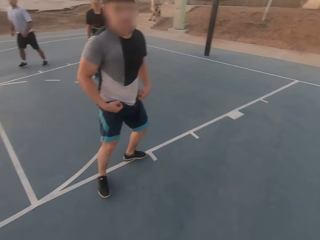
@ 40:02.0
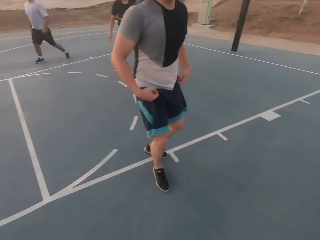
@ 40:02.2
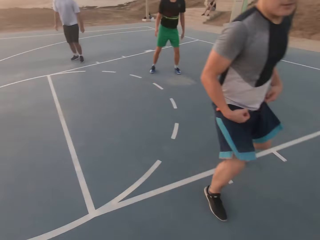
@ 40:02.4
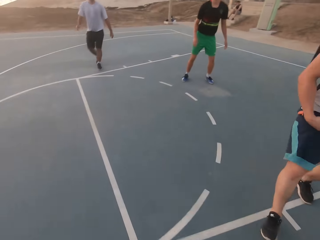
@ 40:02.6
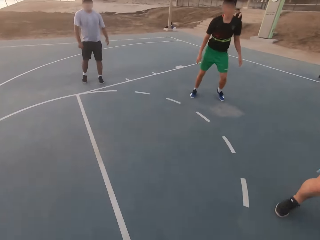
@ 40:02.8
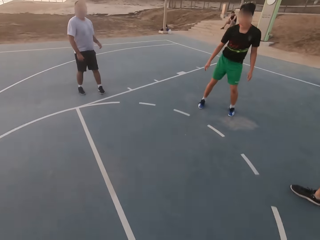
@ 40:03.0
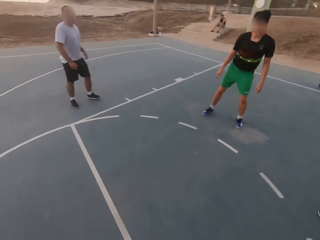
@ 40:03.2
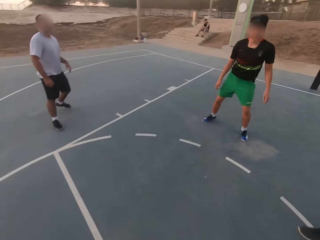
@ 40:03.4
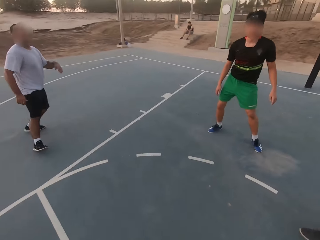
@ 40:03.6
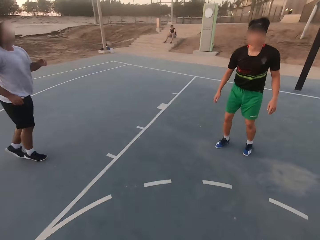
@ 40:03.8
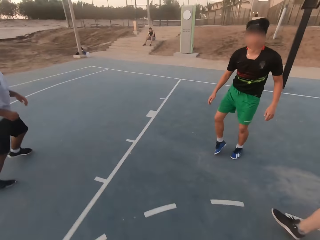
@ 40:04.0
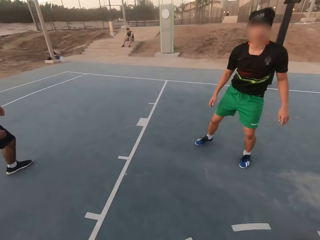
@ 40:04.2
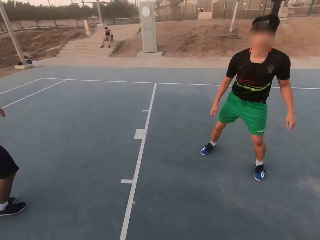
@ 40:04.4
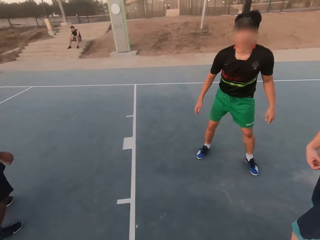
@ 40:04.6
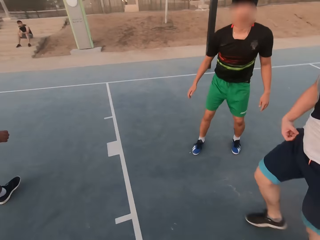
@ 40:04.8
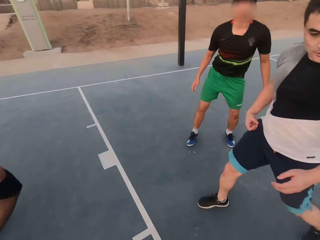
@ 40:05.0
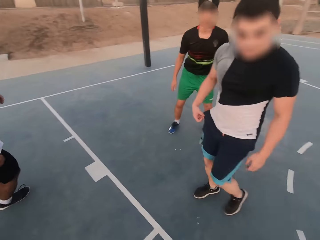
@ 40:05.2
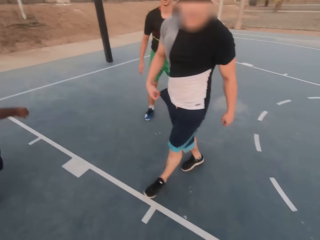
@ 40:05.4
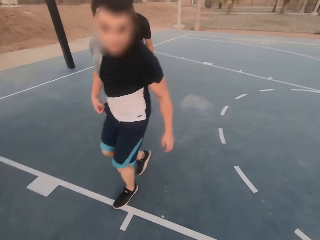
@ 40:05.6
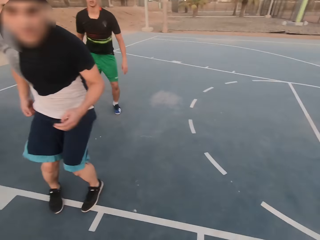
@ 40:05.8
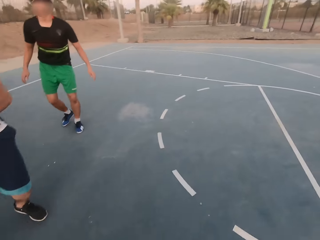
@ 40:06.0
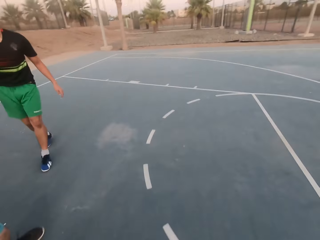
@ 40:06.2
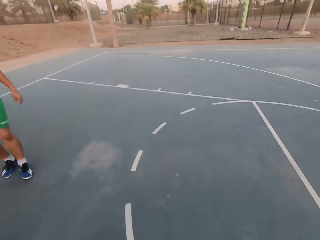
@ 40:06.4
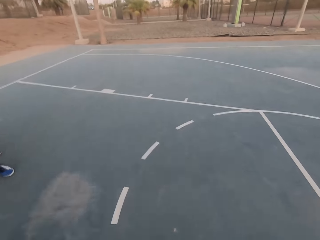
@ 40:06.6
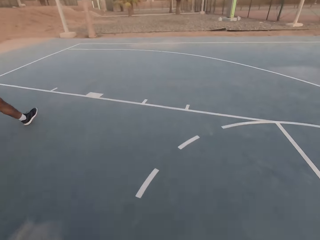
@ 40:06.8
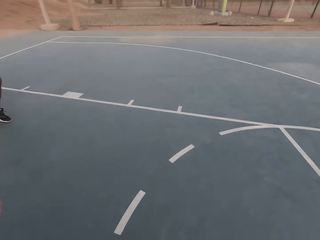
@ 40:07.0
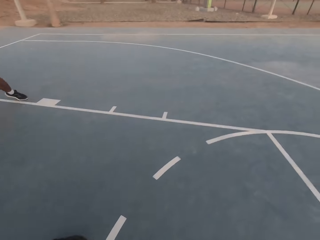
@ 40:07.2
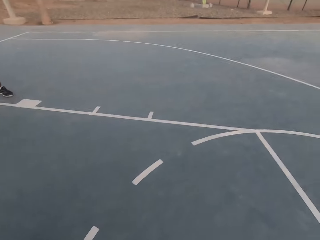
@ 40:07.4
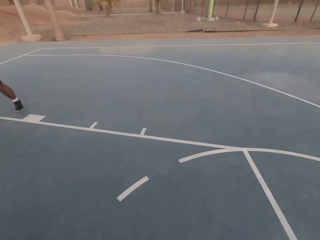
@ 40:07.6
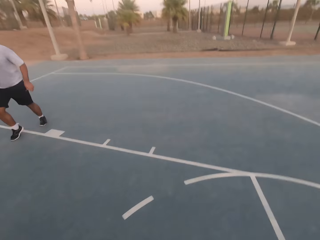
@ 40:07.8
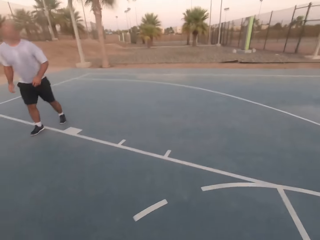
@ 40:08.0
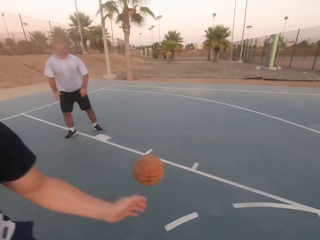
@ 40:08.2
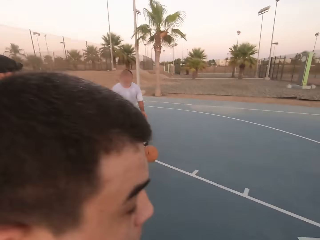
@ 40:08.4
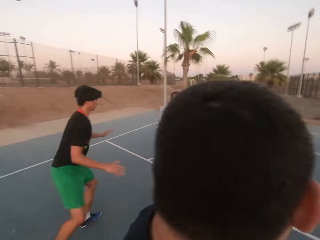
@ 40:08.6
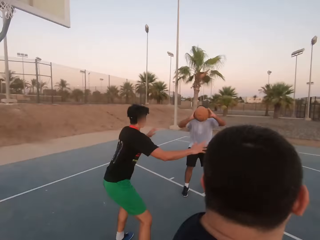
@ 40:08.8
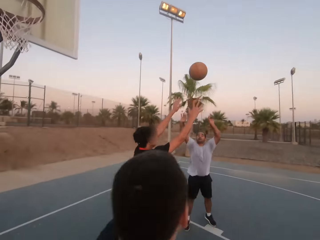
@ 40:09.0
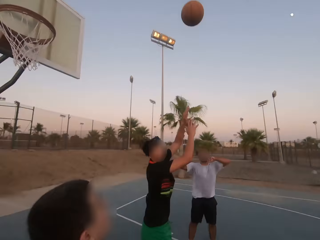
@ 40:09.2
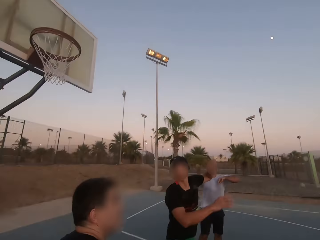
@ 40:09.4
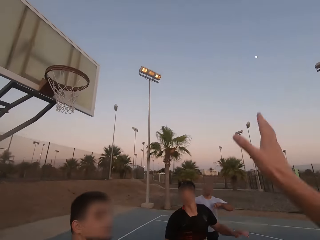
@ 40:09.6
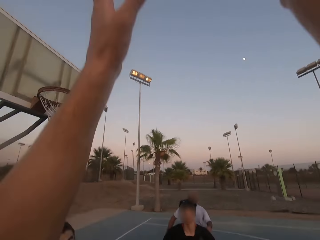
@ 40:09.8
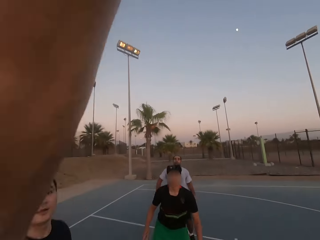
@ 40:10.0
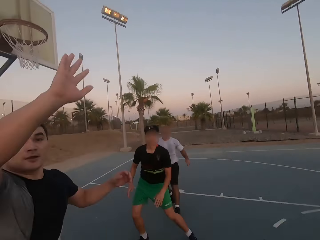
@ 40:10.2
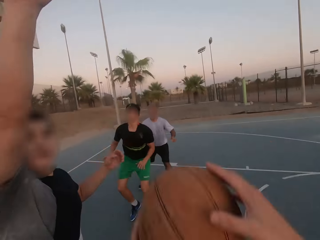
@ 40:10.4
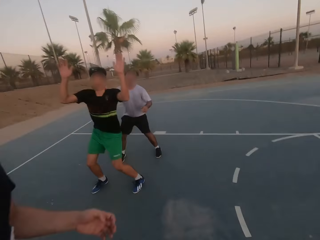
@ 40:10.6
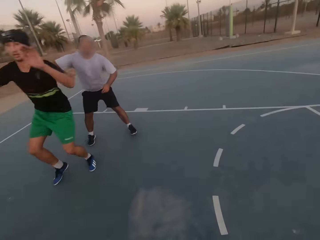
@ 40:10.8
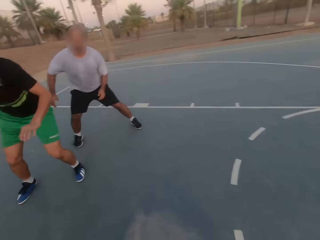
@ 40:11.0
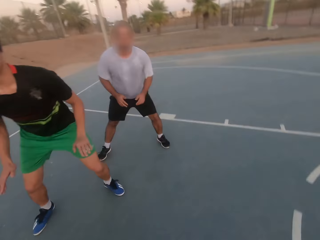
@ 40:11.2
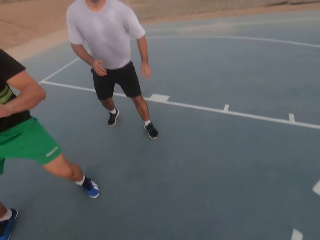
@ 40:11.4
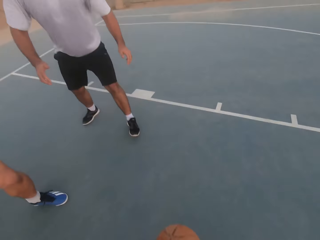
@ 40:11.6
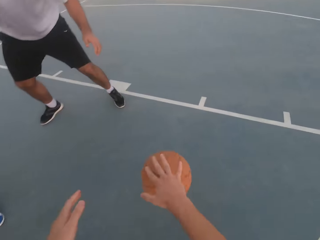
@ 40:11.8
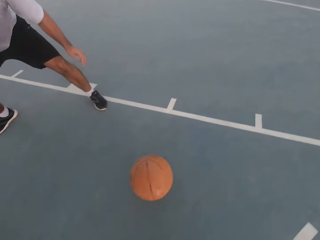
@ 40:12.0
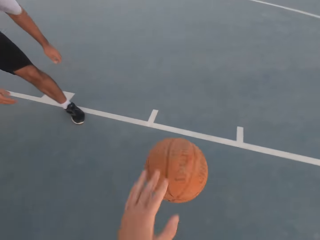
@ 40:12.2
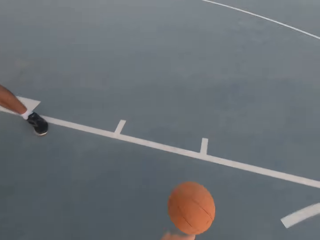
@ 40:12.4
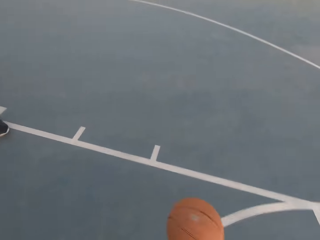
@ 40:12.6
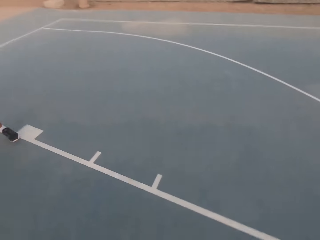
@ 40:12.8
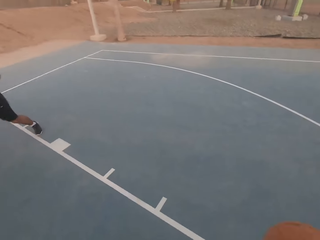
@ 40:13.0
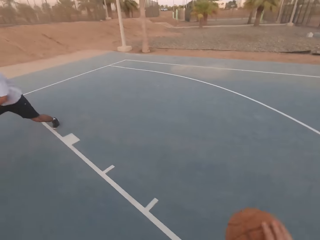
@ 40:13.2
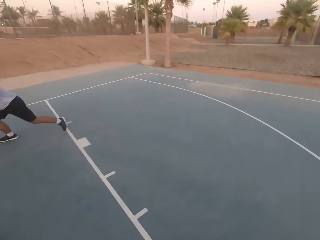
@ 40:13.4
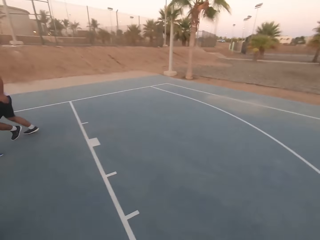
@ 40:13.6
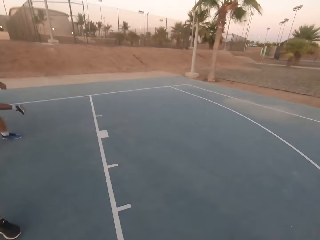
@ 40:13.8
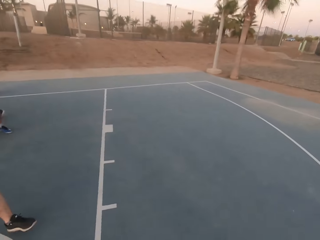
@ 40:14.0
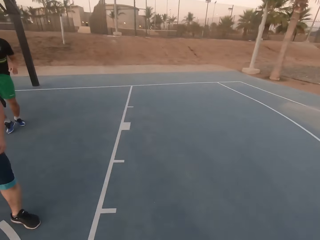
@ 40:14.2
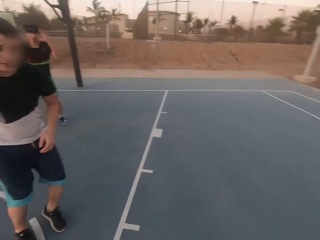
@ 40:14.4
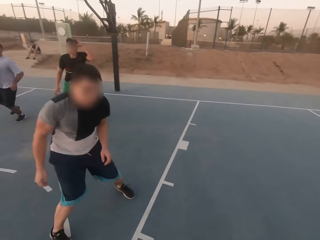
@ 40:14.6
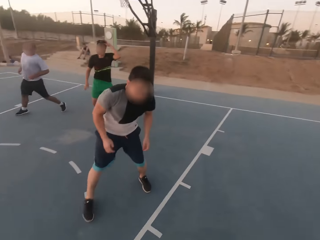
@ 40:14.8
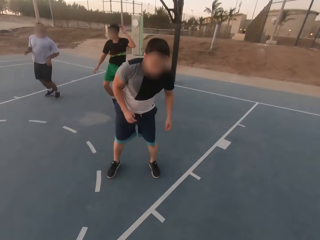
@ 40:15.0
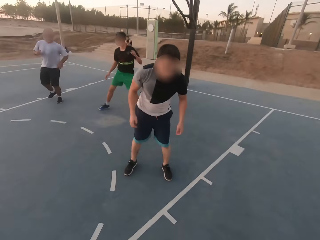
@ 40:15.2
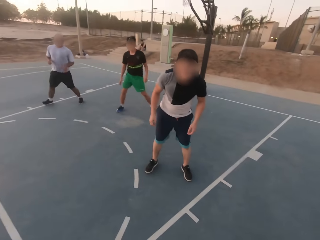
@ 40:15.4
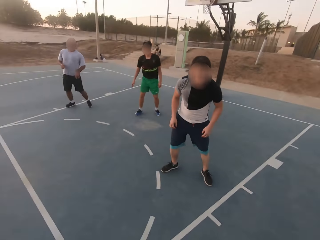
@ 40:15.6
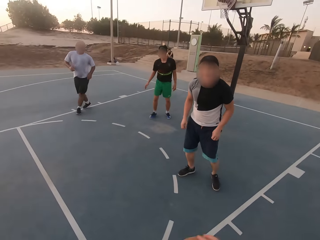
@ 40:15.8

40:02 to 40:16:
The camera wearer dribbles the ball. A man runs. The camera wearer throws the ball to the man. The man picks up the ball and throws the ball to the camera wearer. The camera wearer picks up the ball, holds the ball, and dribbles the ball.

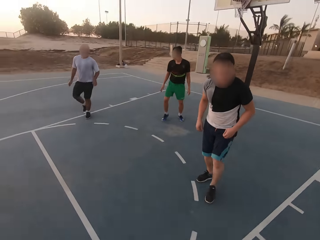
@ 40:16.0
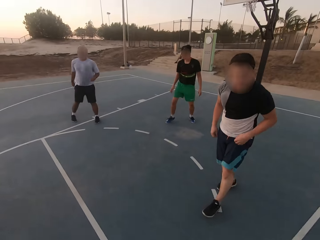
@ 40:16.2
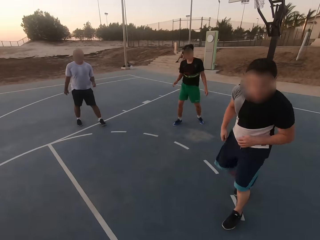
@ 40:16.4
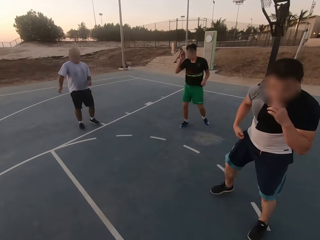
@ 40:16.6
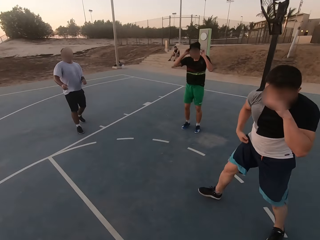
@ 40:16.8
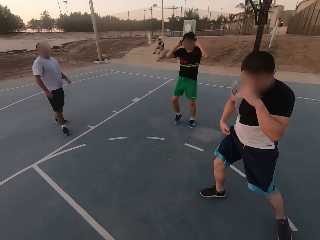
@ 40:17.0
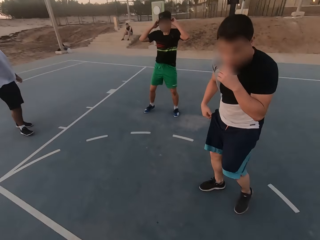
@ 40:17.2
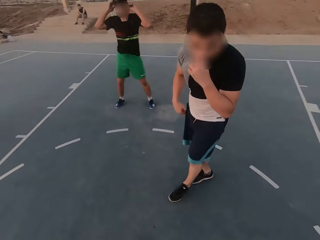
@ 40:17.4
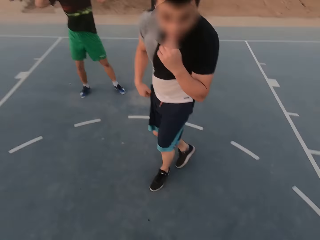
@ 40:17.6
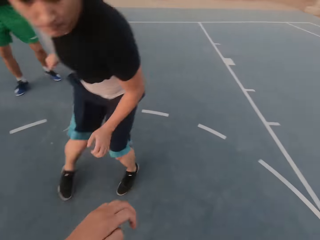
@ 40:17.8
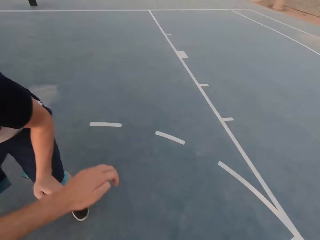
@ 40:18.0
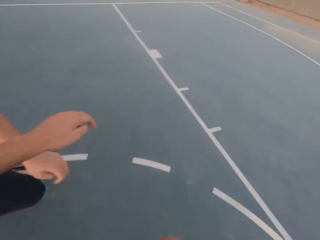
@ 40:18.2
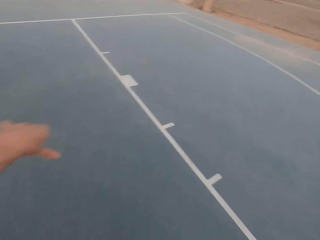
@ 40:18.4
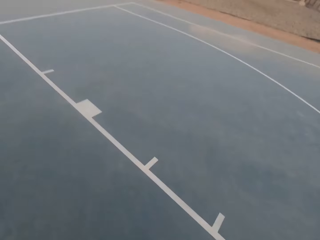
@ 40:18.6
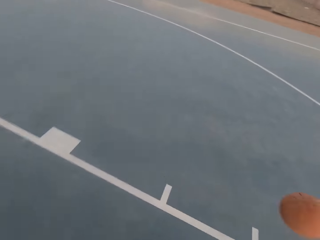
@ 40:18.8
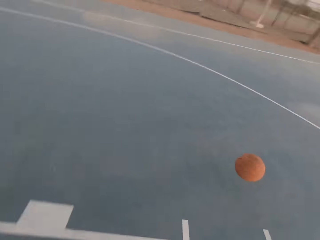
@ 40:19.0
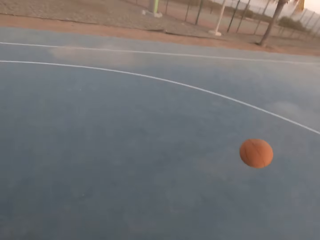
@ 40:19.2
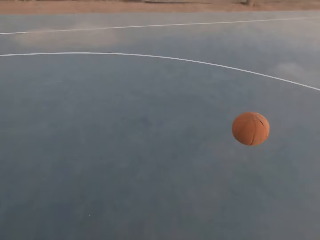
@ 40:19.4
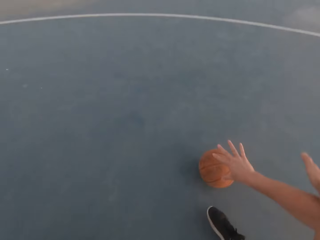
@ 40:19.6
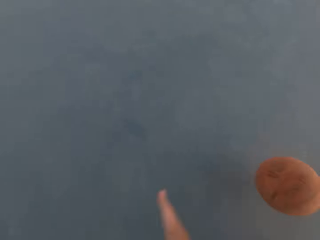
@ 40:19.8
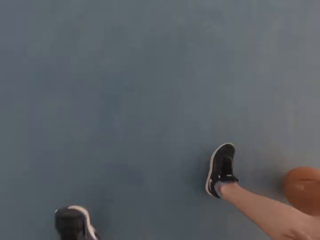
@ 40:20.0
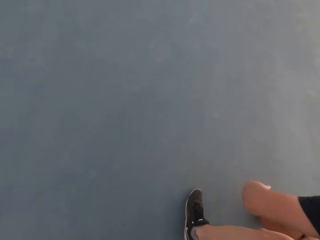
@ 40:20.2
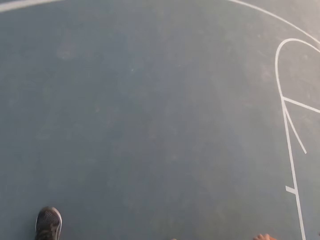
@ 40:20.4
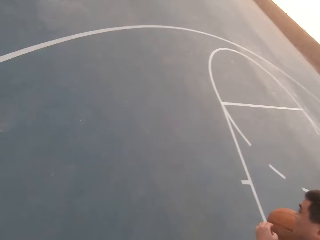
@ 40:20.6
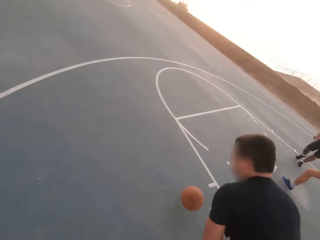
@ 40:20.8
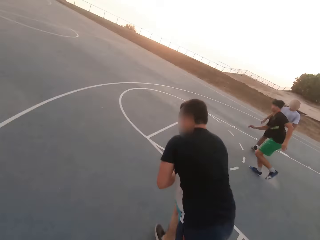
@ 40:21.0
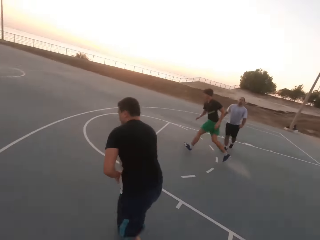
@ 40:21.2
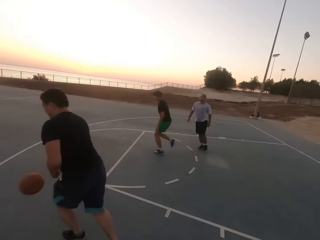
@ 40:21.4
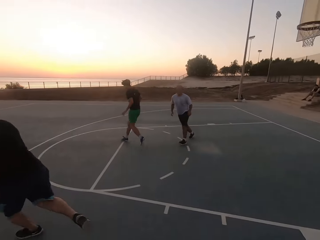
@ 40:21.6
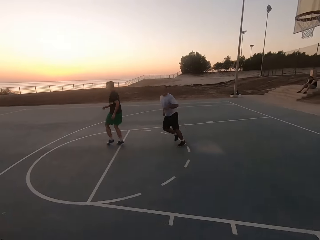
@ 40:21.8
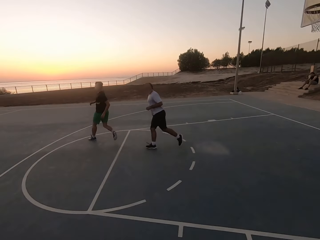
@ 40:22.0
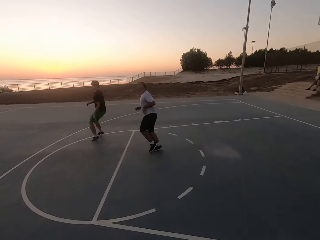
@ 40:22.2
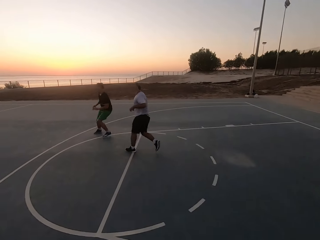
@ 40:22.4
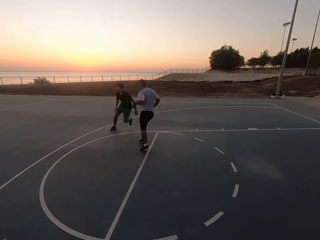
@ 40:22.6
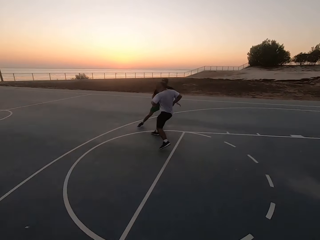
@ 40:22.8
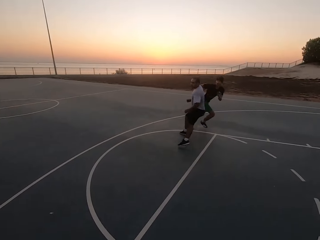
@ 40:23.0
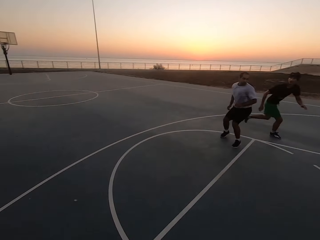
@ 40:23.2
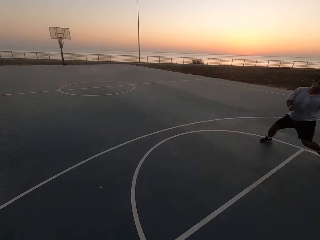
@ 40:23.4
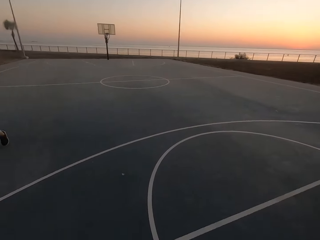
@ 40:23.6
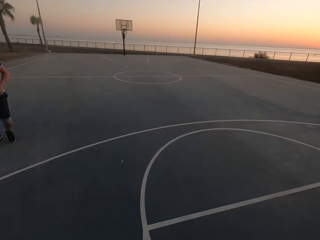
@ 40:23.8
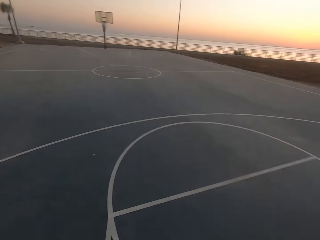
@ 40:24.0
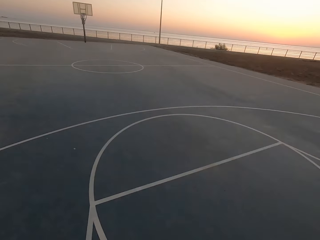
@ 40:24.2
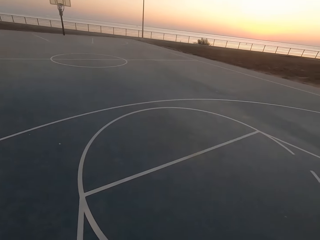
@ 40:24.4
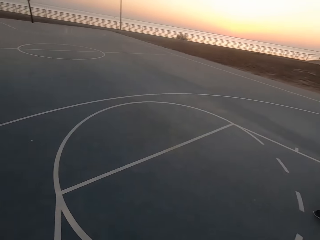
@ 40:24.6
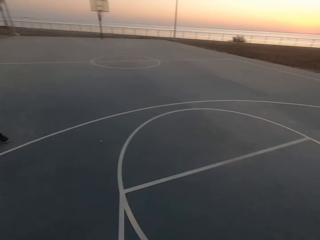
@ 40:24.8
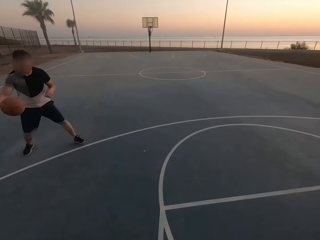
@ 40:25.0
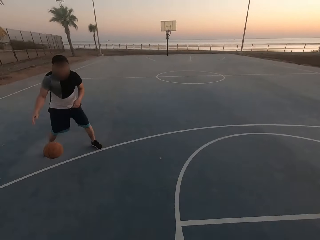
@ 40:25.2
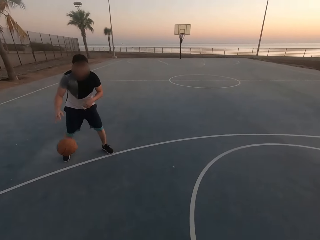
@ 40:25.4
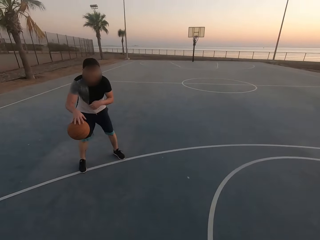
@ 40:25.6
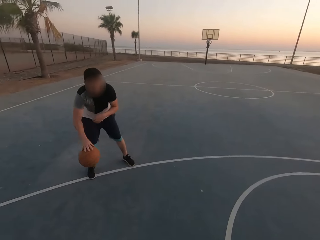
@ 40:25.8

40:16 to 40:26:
A man dribbles the ball. The man dribbles the ball again. Another man walks. A third man runs.
